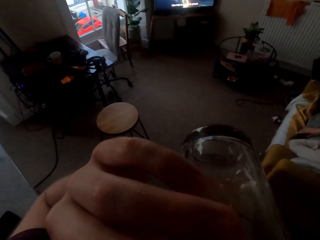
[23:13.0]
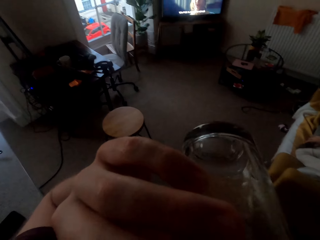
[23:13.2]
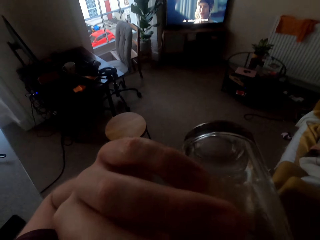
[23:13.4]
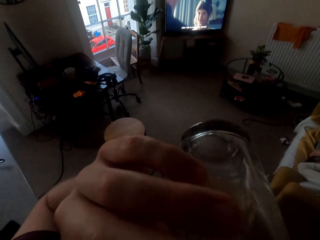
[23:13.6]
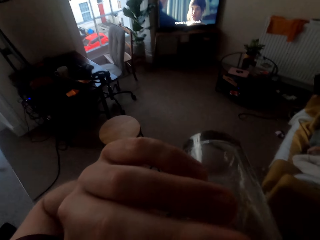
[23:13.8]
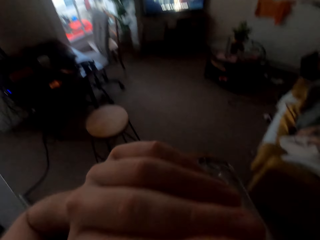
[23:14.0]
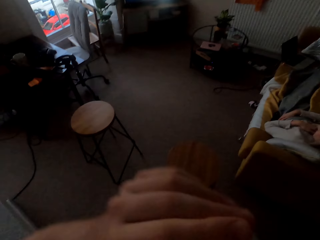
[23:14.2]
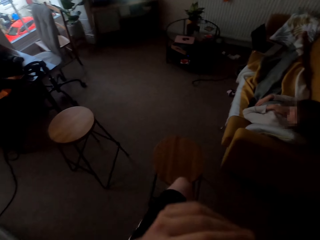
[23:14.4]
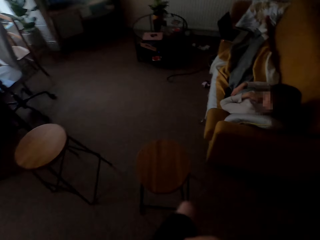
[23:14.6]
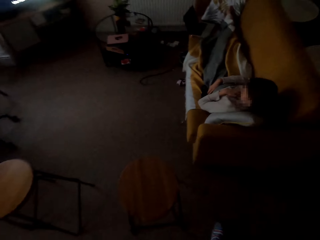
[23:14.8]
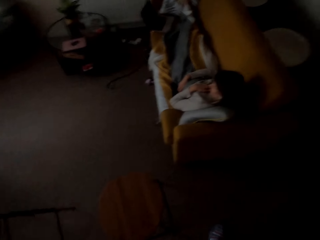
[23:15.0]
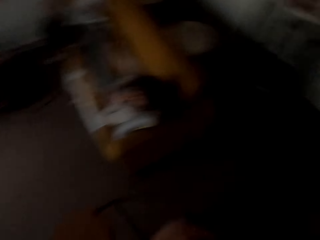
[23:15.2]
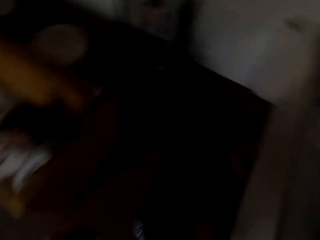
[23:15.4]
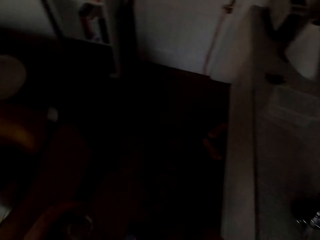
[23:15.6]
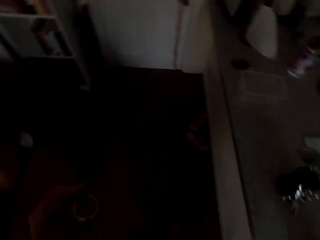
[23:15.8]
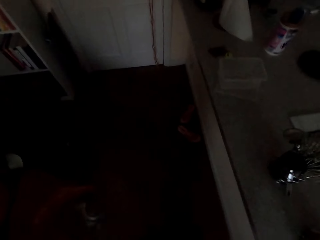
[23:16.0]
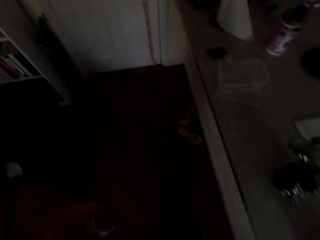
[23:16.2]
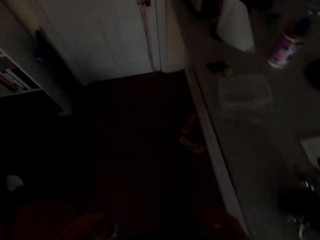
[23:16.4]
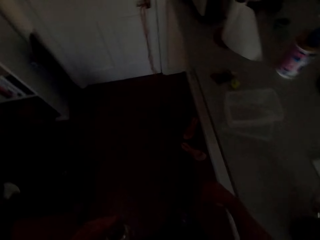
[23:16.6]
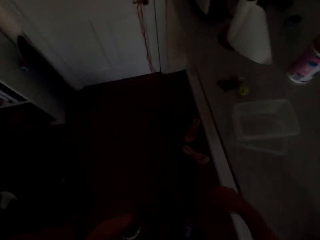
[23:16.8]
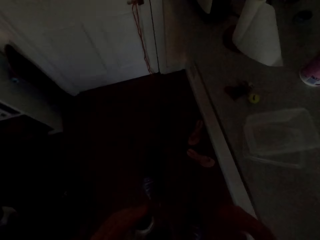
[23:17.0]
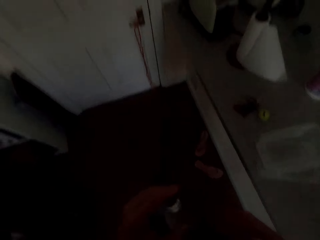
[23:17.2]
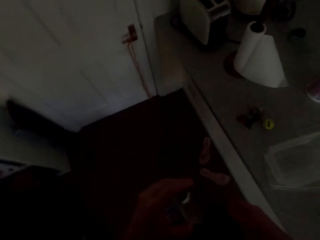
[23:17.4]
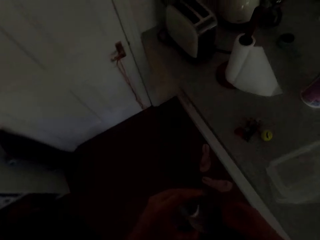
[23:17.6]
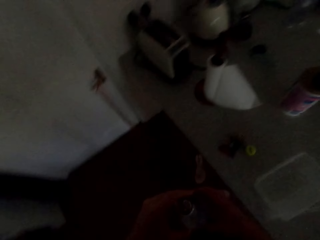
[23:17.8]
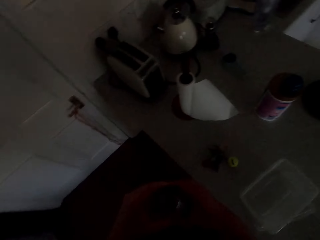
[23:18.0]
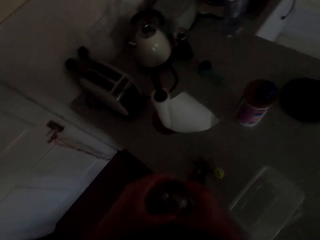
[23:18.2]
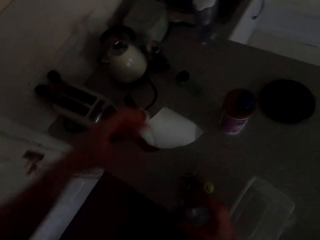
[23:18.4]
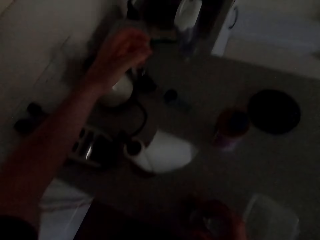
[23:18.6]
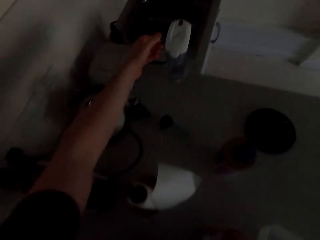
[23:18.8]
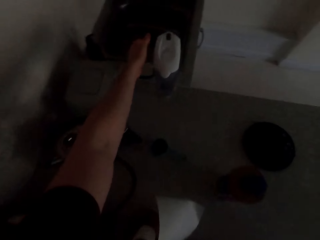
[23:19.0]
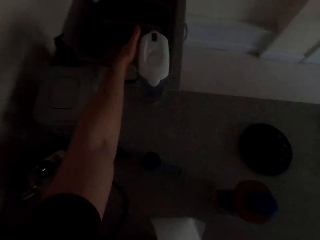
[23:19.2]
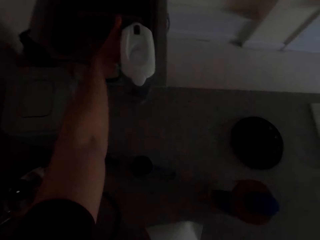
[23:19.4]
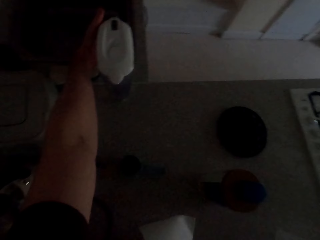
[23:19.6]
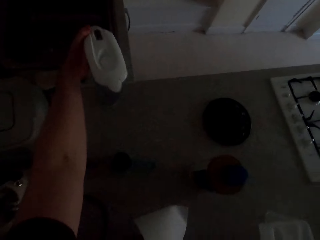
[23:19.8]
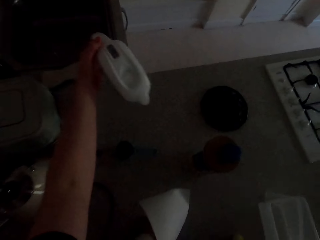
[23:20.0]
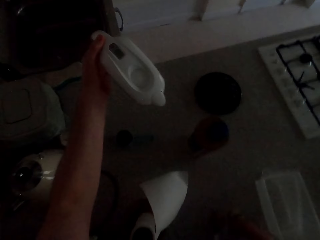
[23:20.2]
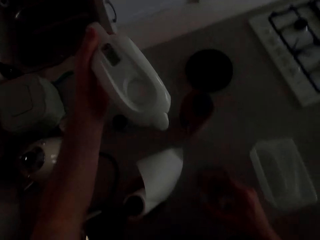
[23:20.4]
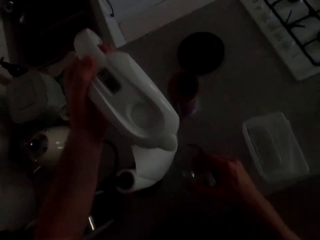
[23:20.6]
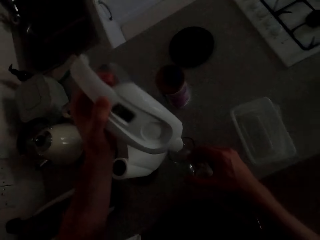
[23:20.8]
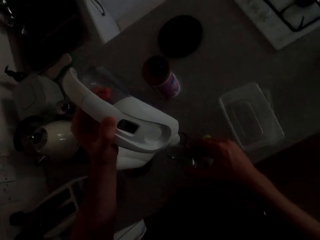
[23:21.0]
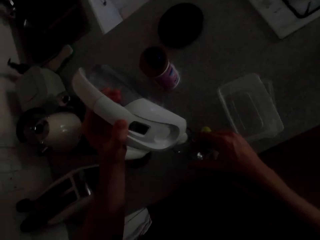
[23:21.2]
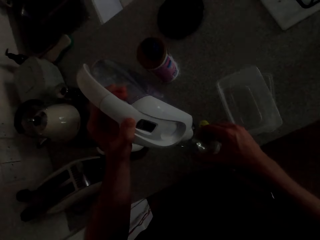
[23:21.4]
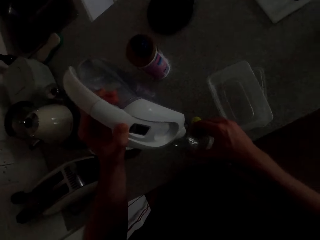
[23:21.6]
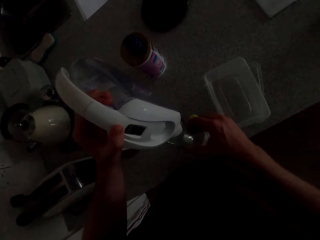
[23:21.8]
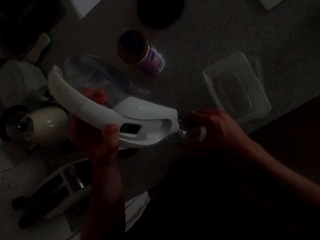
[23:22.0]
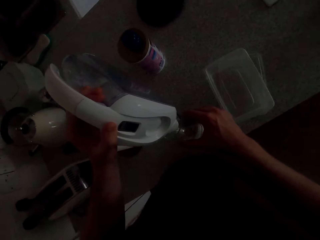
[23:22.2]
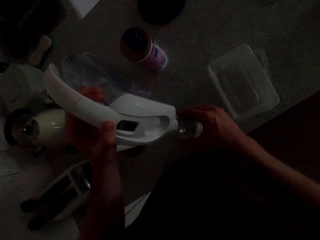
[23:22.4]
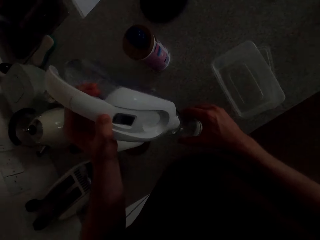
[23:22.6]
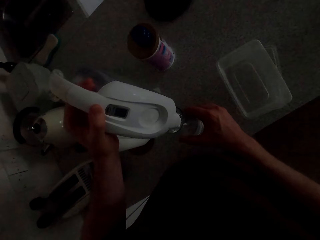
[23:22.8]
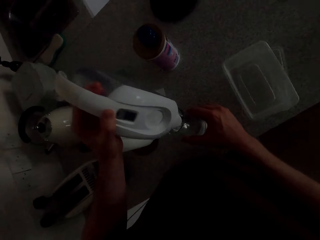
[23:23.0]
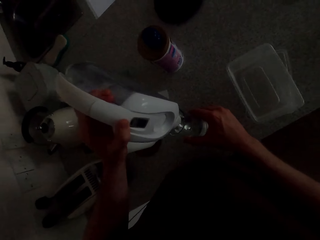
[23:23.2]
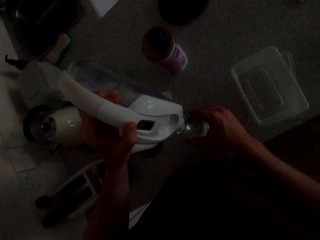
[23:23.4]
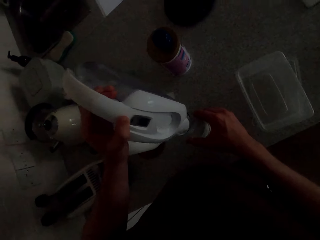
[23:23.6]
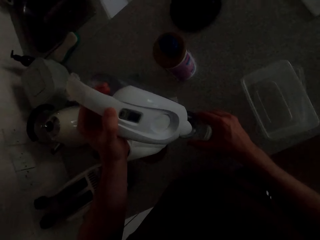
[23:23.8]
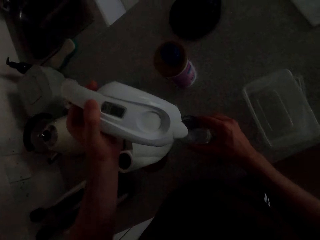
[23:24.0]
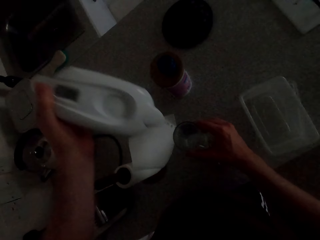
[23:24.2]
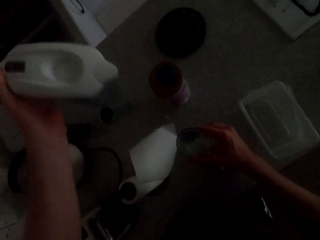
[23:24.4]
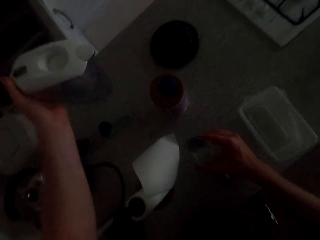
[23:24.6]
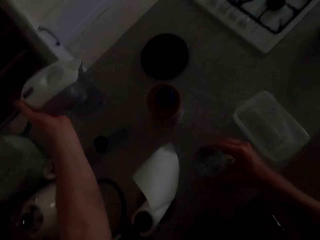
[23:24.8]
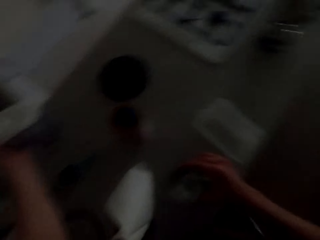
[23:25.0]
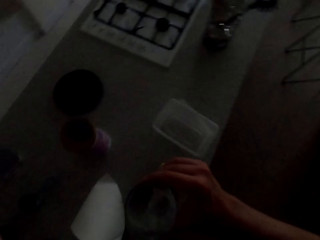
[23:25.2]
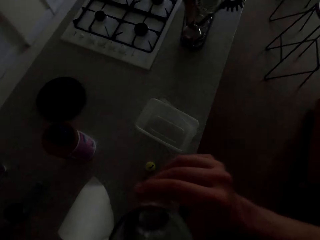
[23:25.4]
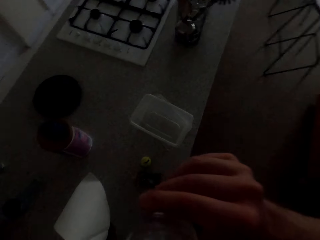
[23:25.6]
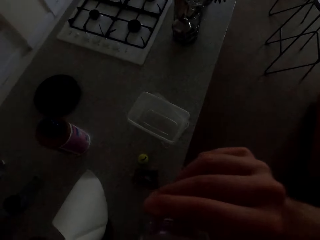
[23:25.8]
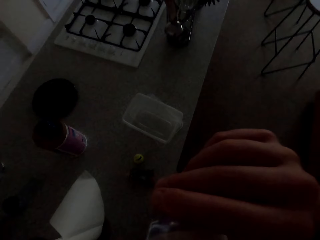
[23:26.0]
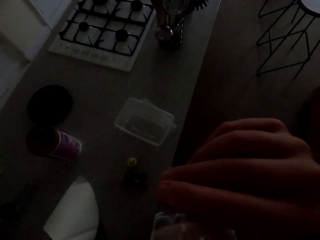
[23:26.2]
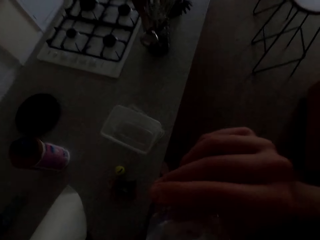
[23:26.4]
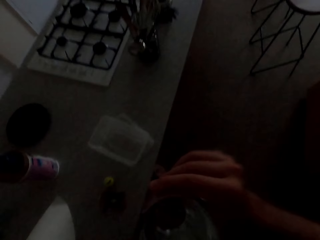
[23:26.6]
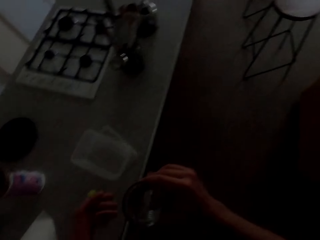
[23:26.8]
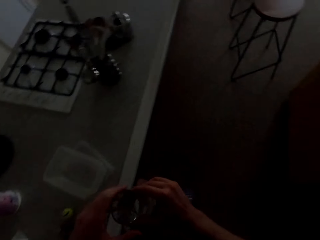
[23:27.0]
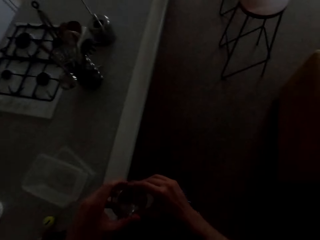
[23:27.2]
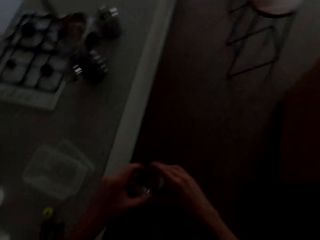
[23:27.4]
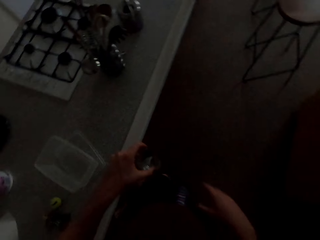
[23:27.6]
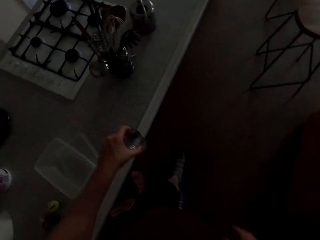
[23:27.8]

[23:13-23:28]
The camera wearer walks around. They pick up the water heater jug. They pour the water in the glass. They put down the water heater jug. They drink the glass of water.

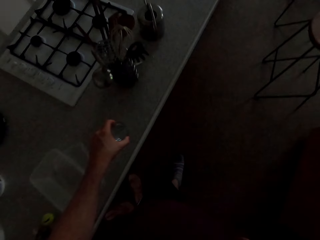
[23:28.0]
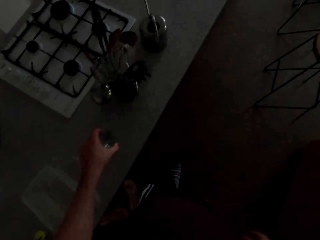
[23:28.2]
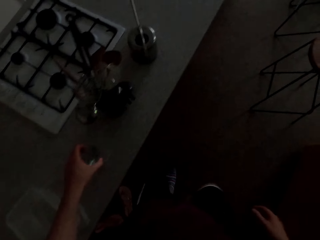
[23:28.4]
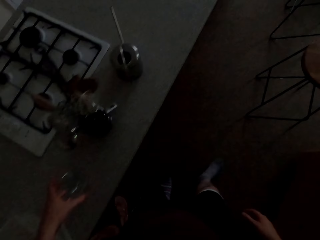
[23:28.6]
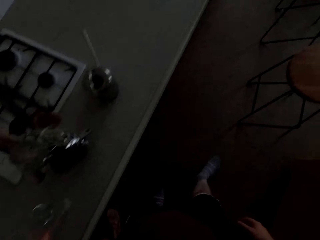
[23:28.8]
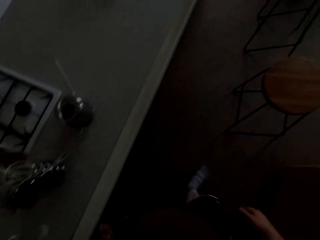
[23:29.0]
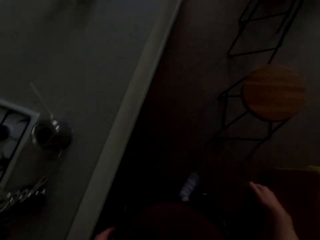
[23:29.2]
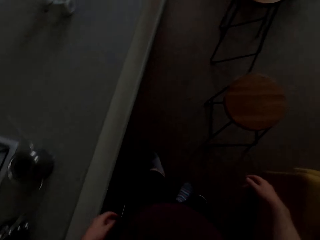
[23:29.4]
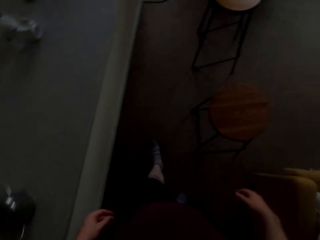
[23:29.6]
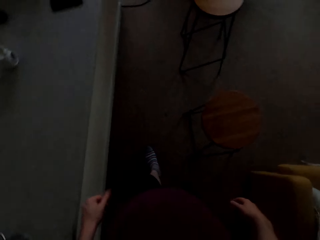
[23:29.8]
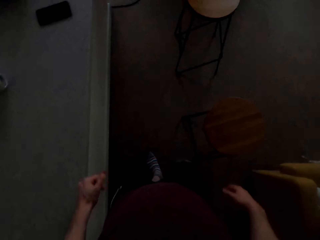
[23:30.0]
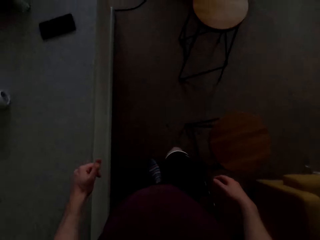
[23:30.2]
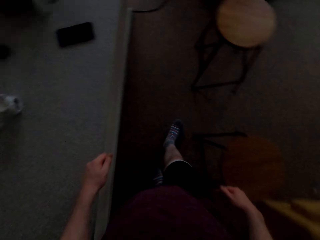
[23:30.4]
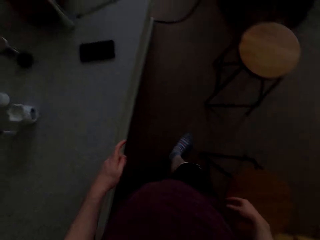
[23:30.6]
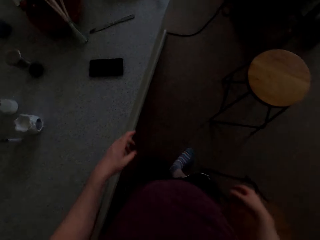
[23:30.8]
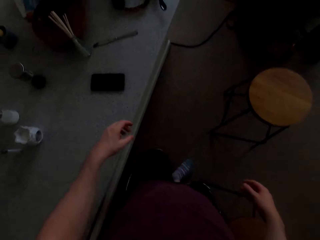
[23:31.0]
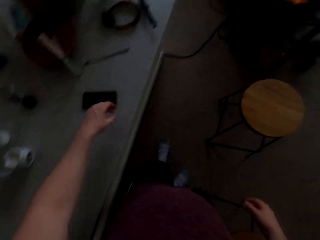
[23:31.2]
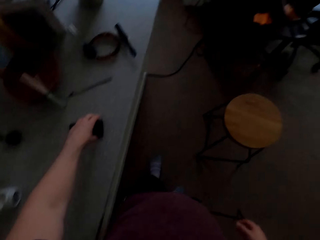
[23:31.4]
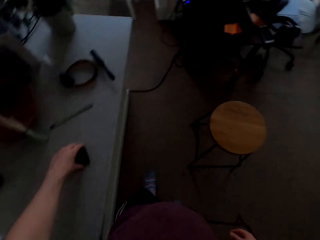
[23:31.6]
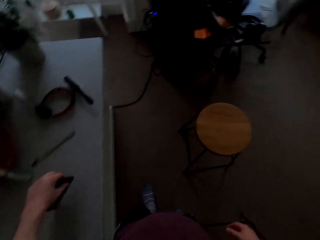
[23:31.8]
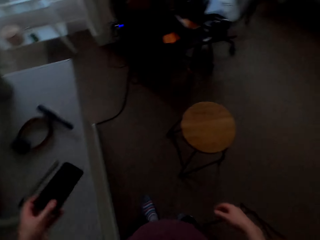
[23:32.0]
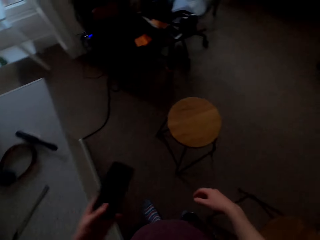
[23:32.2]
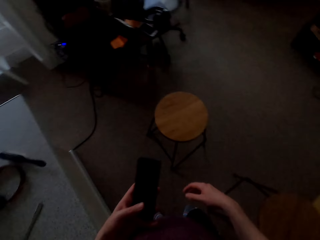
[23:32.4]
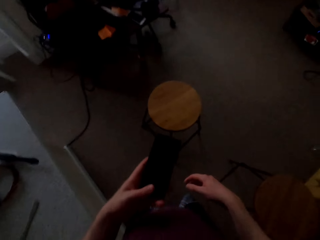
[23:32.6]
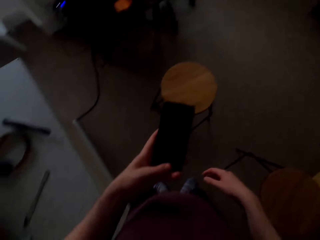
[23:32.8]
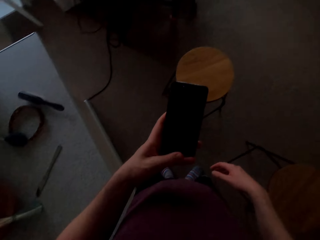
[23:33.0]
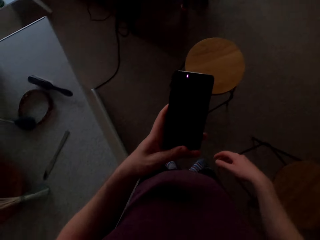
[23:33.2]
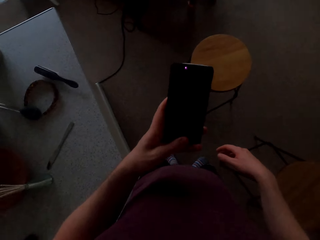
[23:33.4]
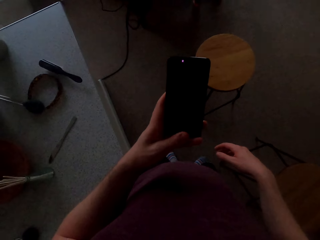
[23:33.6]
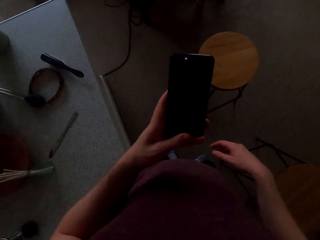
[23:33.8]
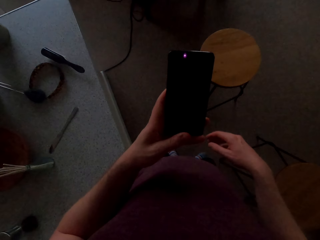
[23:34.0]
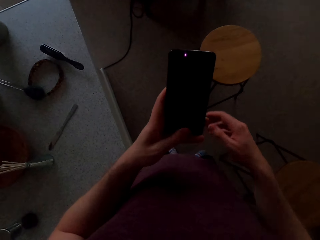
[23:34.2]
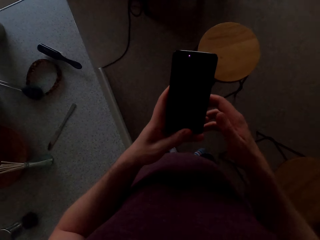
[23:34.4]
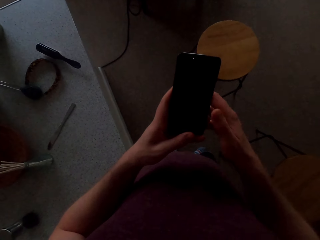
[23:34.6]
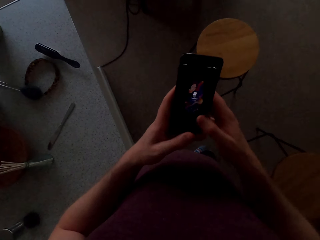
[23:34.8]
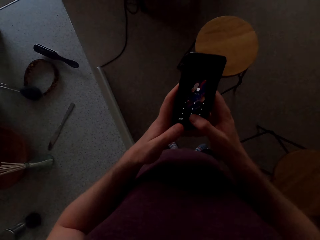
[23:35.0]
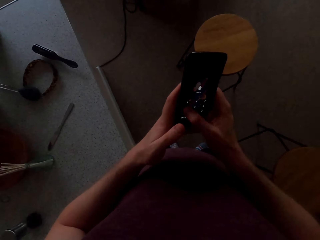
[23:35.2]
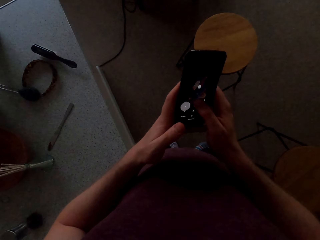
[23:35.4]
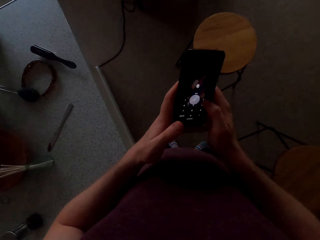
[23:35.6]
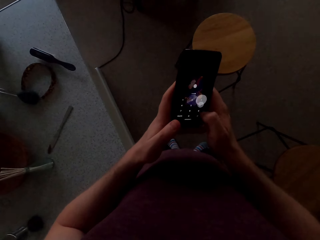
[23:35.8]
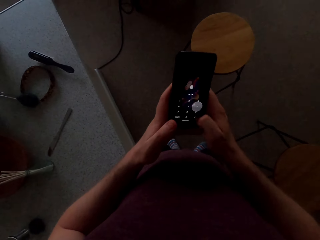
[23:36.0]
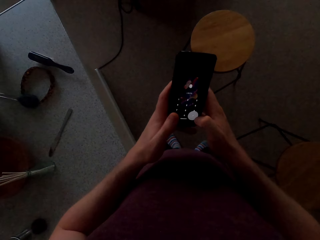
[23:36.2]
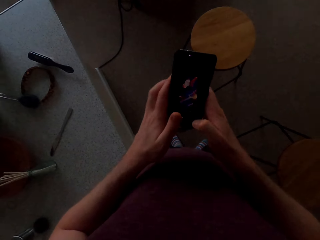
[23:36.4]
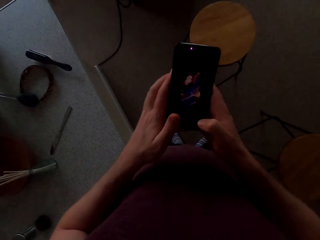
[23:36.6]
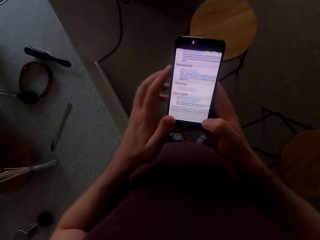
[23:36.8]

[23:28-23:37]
The camera wearer puts the glass on the kitchen counter. They walk around. They pick up a phone. They scroll the phone.
